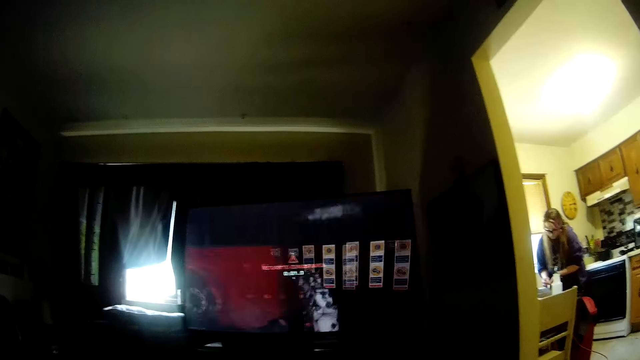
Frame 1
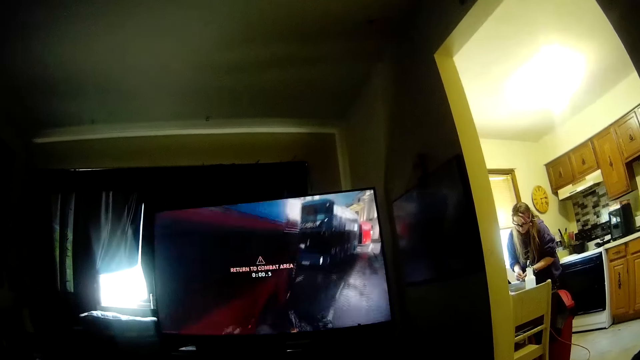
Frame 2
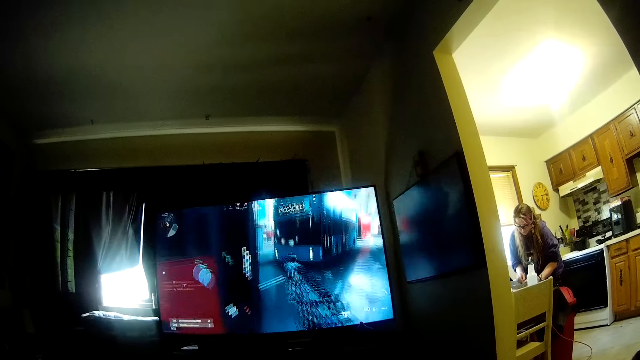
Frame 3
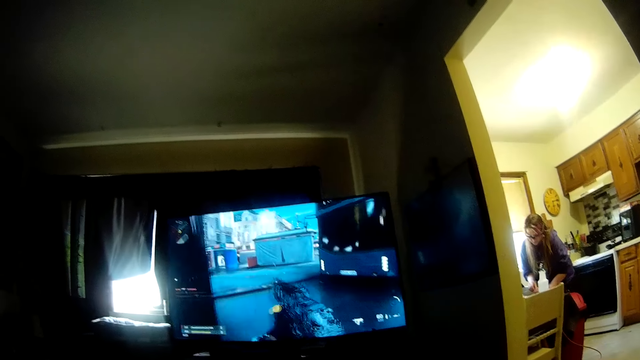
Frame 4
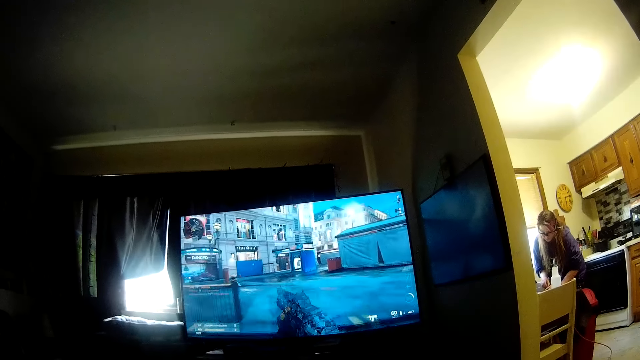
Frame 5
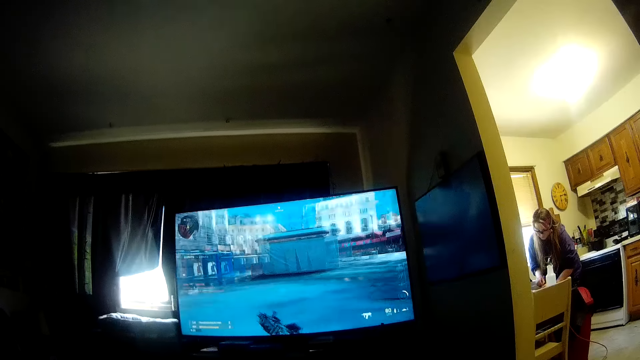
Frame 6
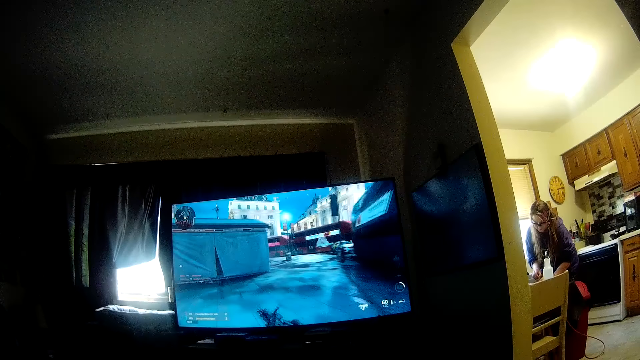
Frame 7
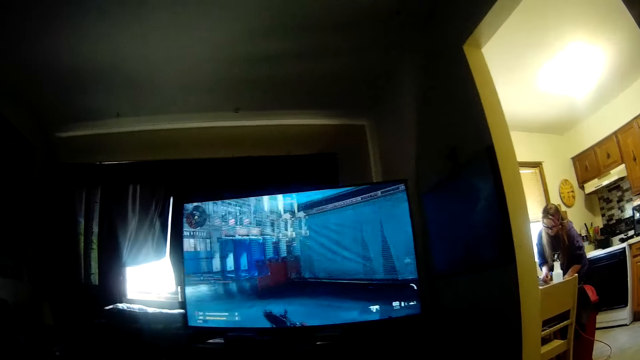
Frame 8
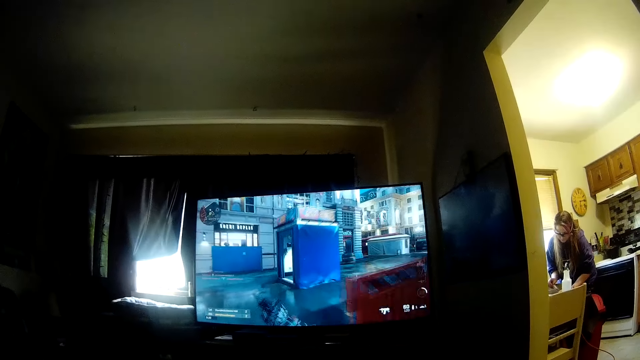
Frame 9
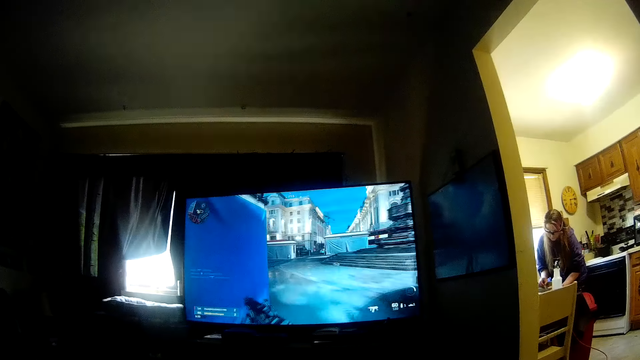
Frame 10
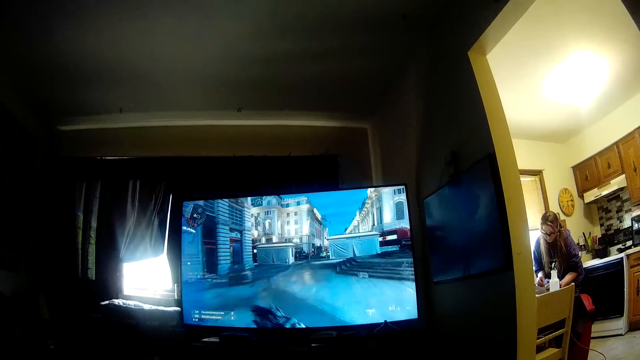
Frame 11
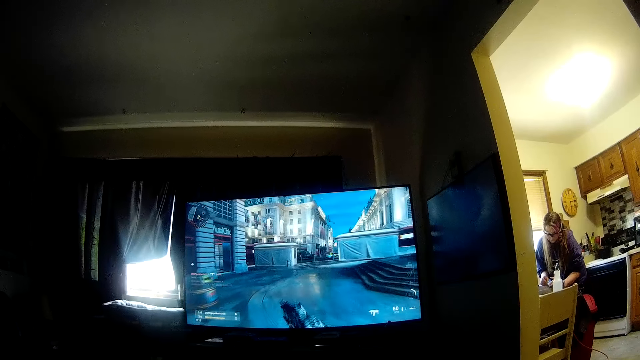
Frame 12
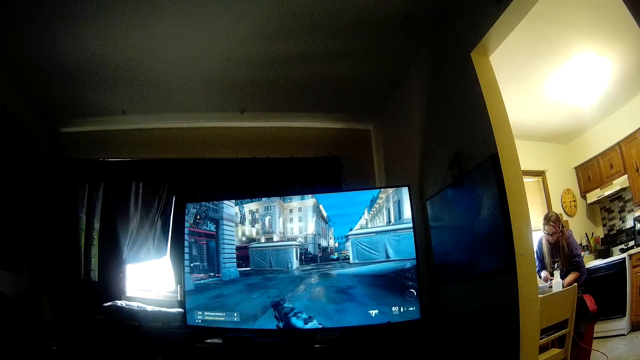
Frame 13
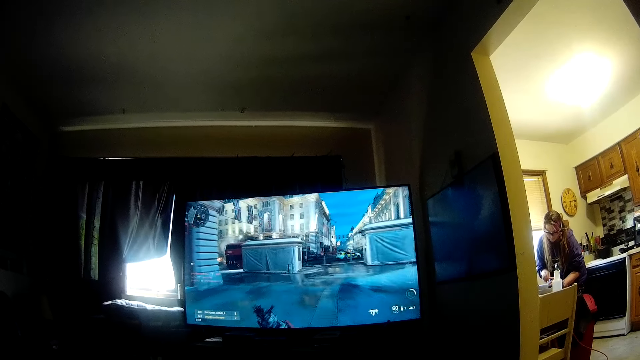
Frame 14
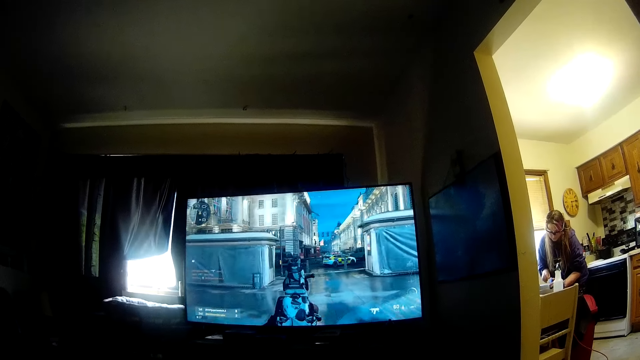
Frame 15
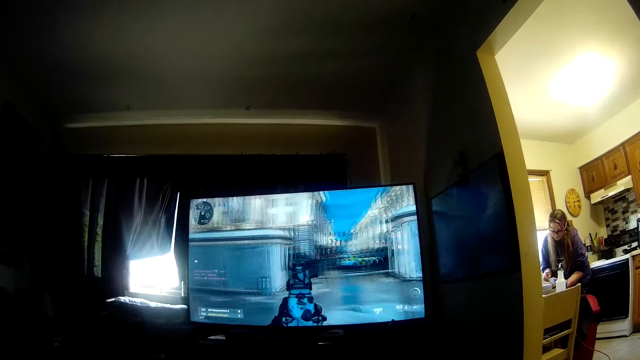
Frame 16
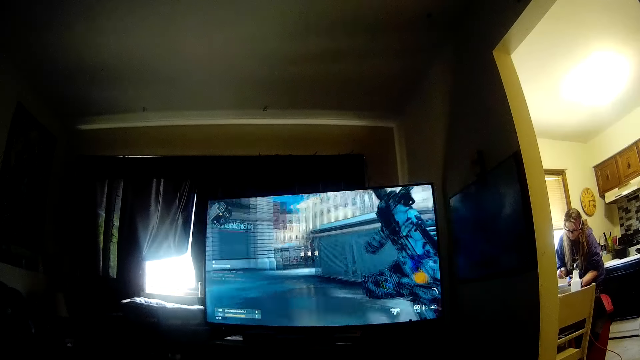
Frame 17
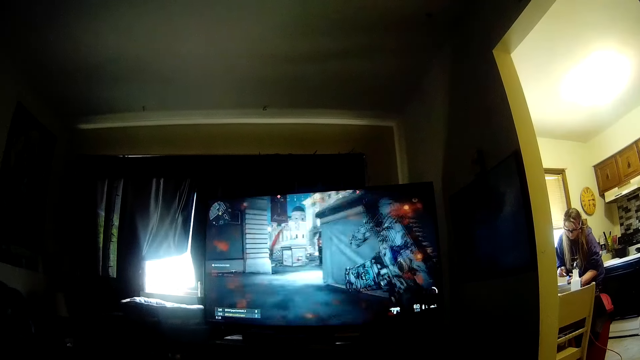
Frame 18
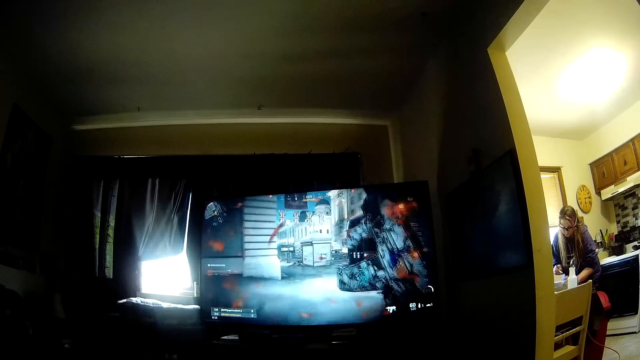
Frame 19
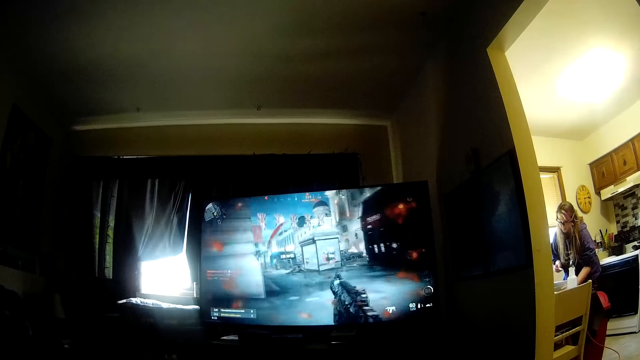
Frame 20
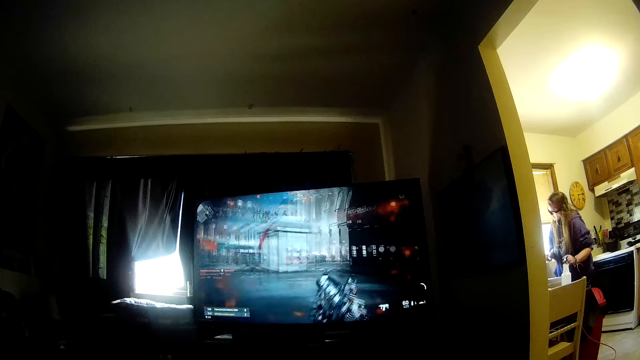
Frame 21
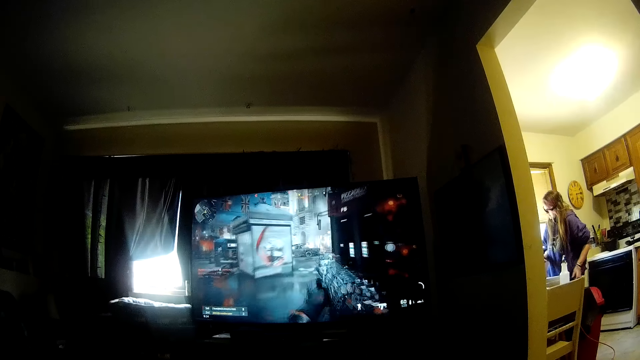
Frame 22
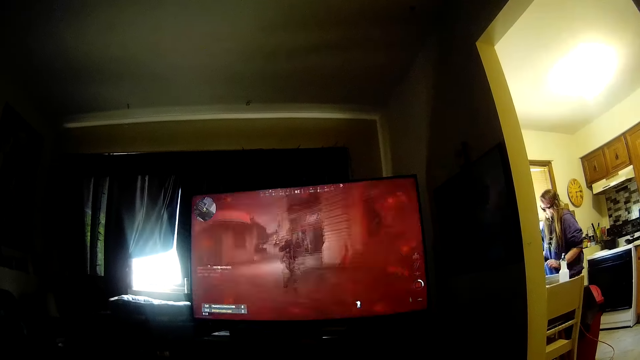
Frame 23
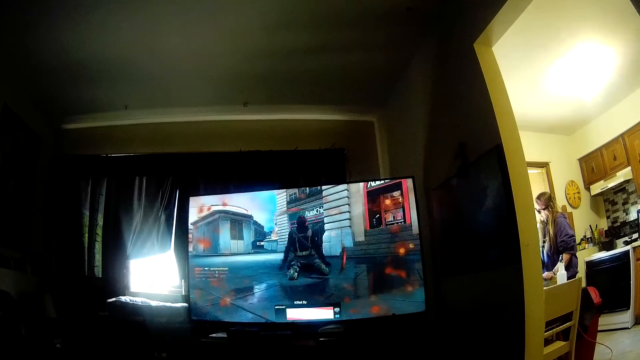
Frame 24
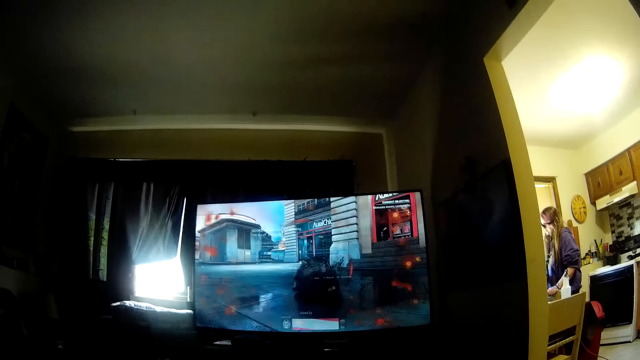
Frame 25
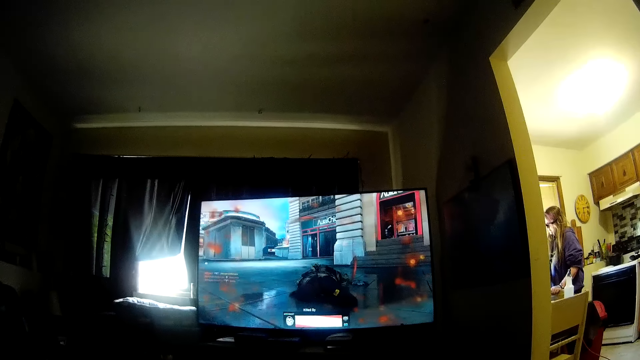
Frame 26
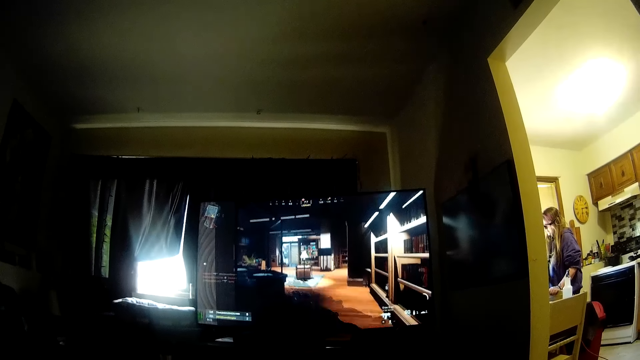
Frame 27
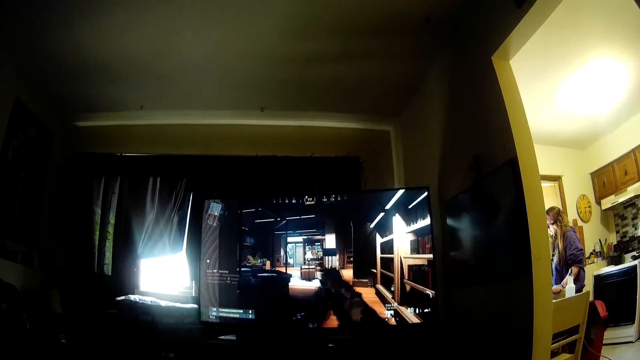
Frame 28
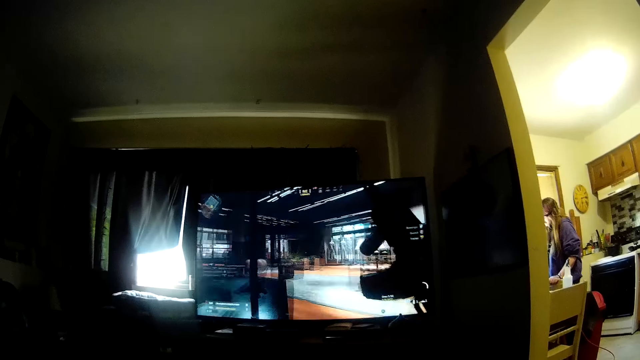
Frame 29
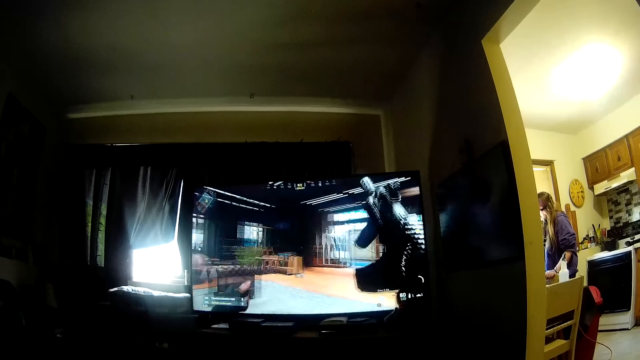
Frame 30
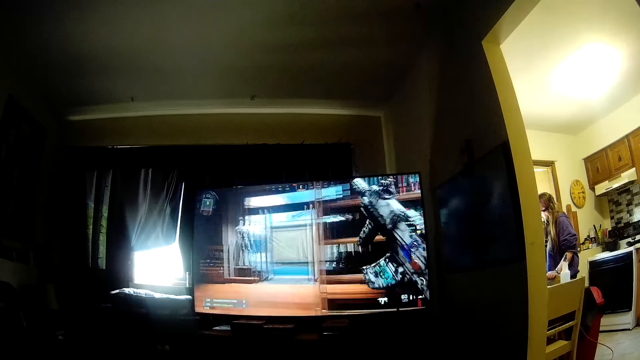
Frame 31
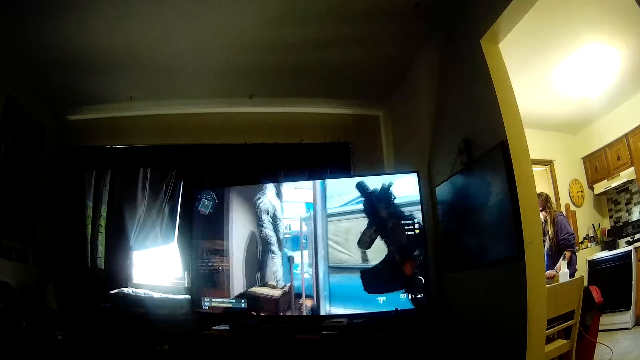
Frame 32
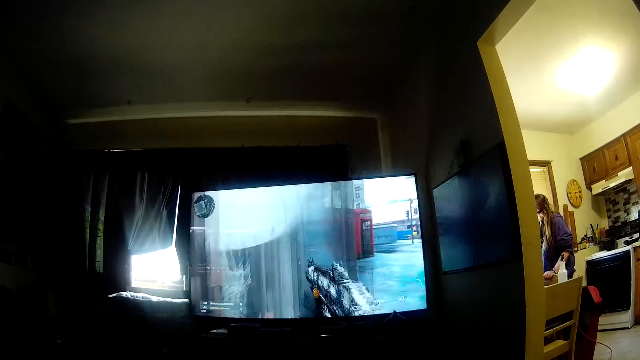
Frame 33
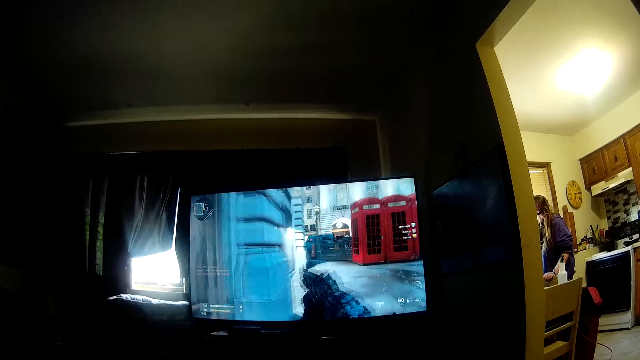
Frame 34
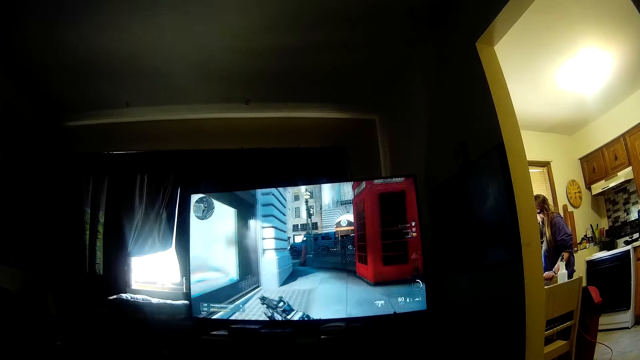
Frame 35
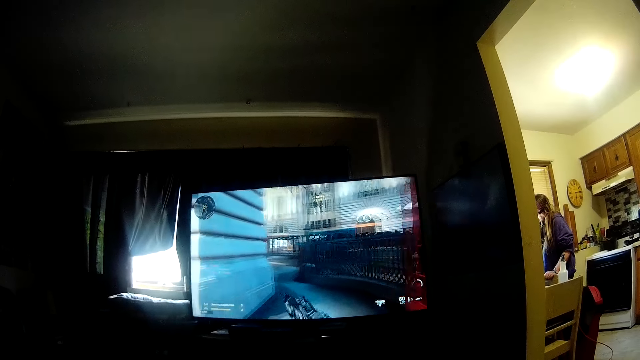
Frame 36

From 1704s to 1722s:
The partner picks up the container with her left hand. The partner drops the container on the kitchen table with her left hand. The partner stands up. The partner places her left hand on a chair in the kitchen. The partner puts her hand on the table.

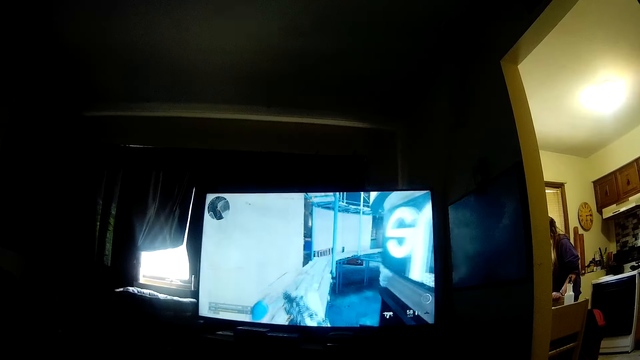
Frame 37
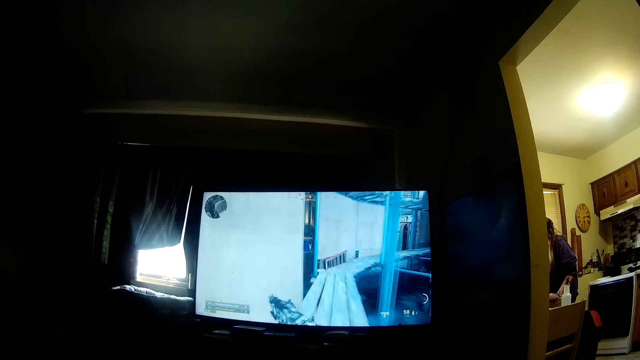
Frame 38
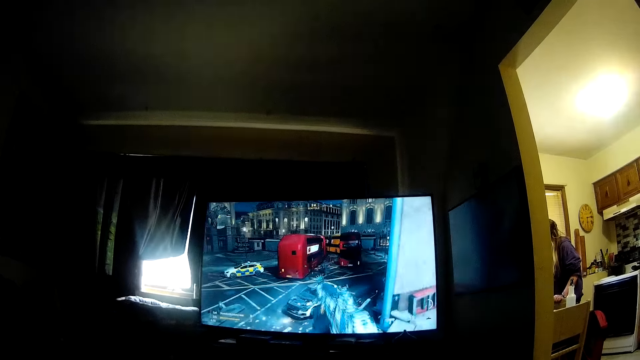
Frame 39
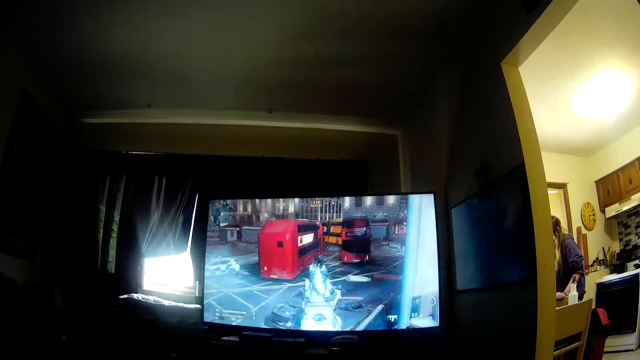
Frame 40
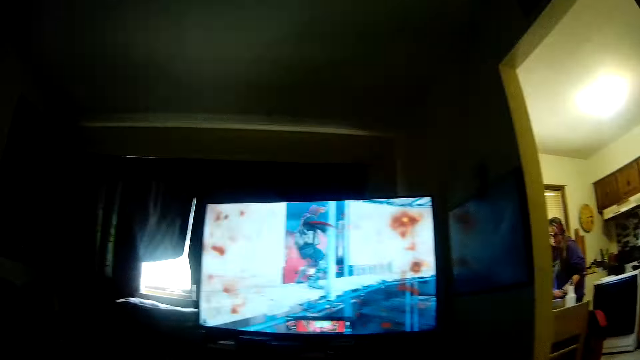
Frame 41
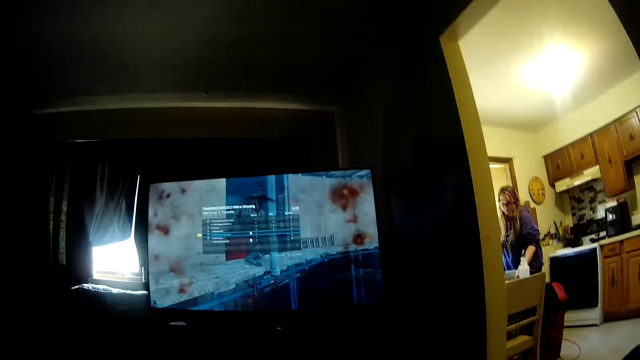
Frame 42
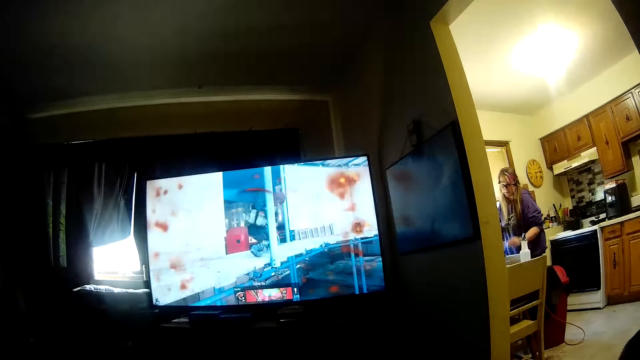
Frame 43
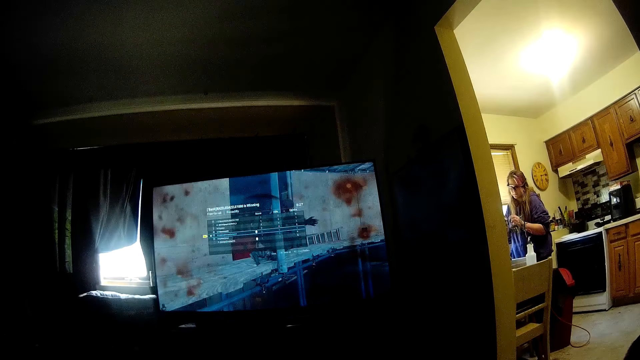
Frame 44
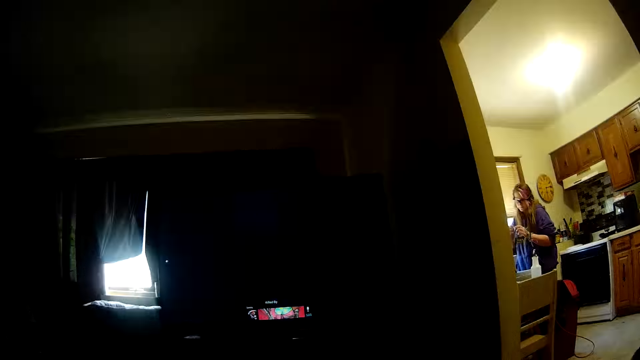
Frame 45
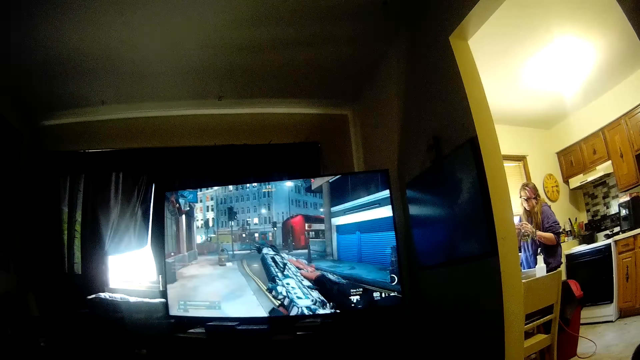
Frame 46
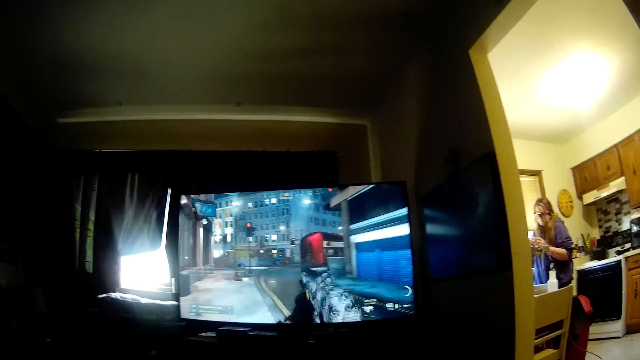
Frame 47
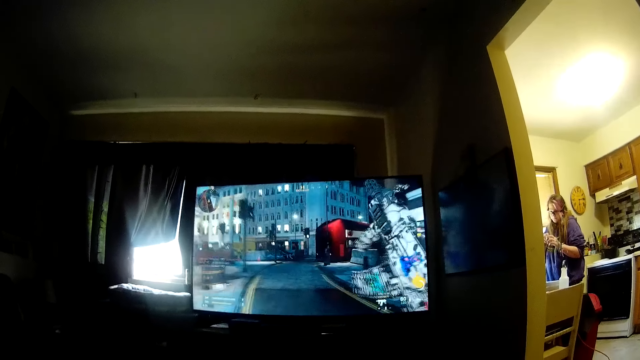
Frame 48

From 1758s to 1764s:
The partner removes her left hand from the chair and picks up the container from the table with her left hand. The partner looks around. The partner holds something. The partner places the syringe in her right hand in the container.
